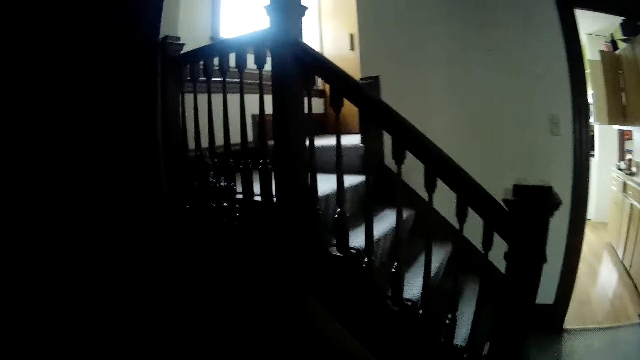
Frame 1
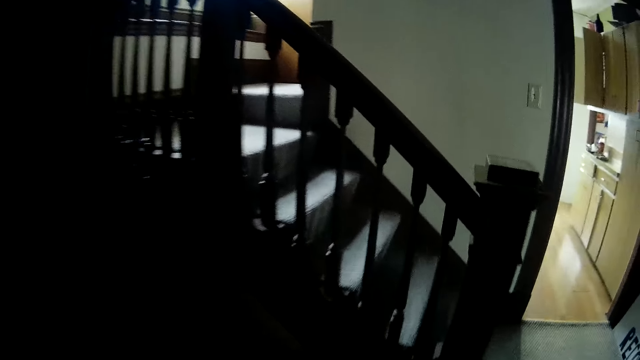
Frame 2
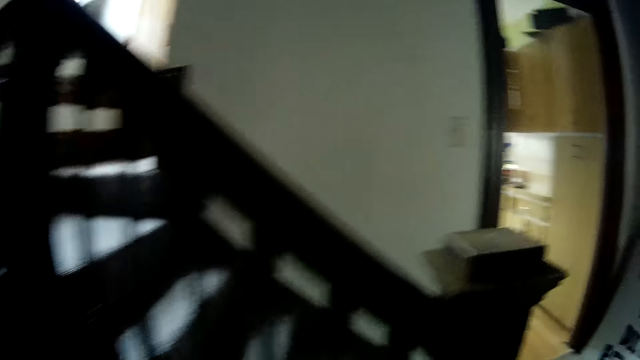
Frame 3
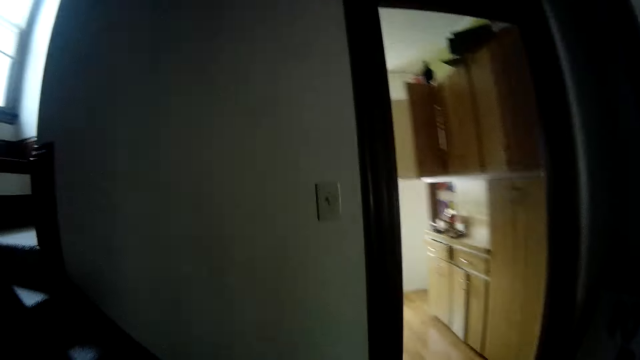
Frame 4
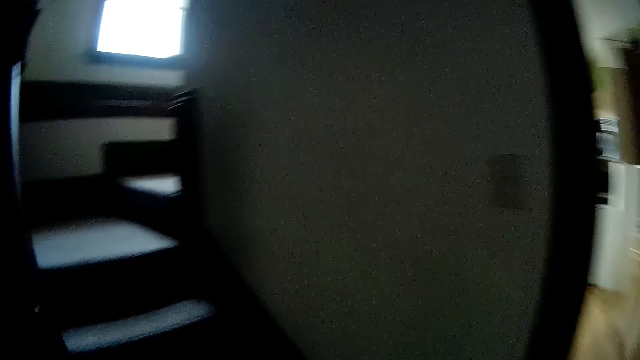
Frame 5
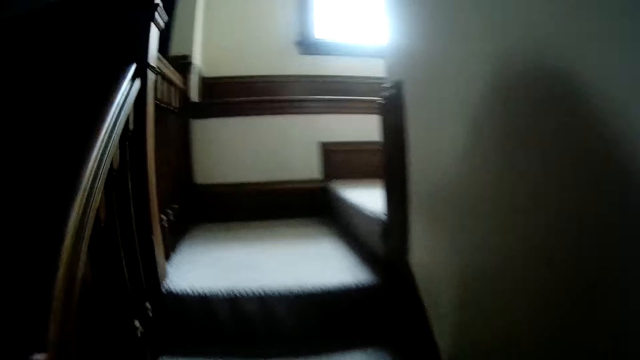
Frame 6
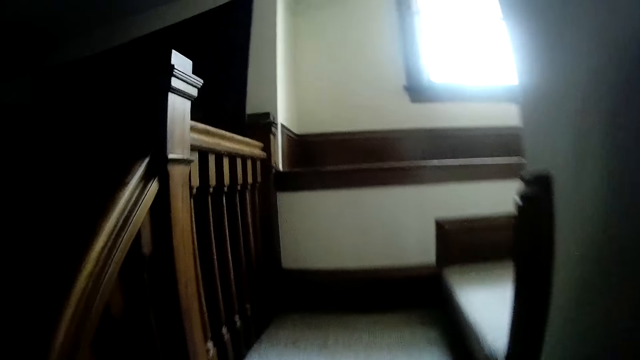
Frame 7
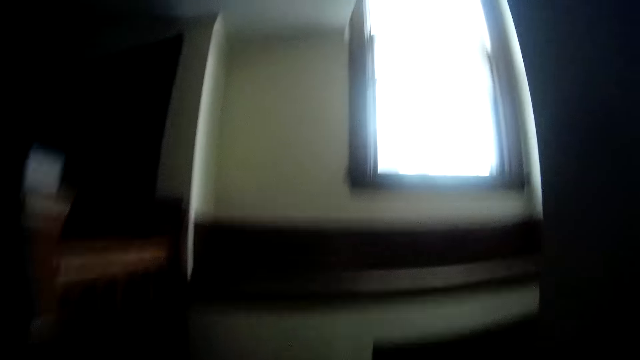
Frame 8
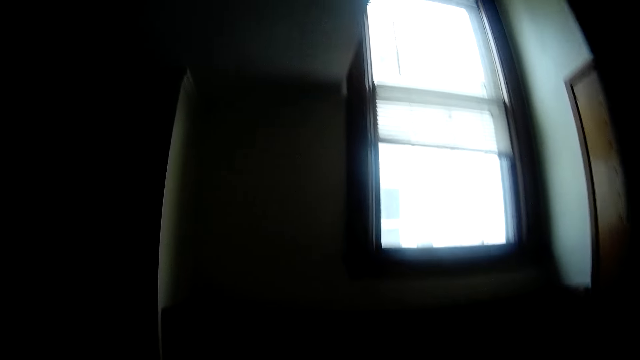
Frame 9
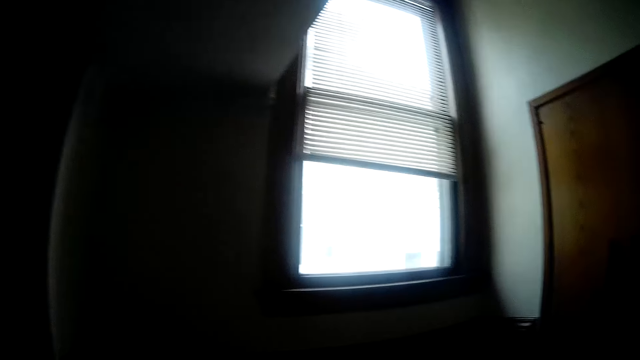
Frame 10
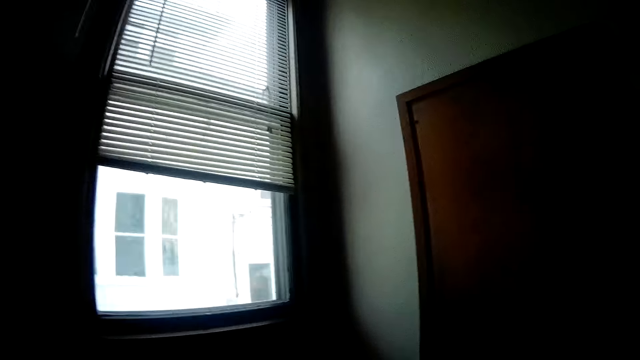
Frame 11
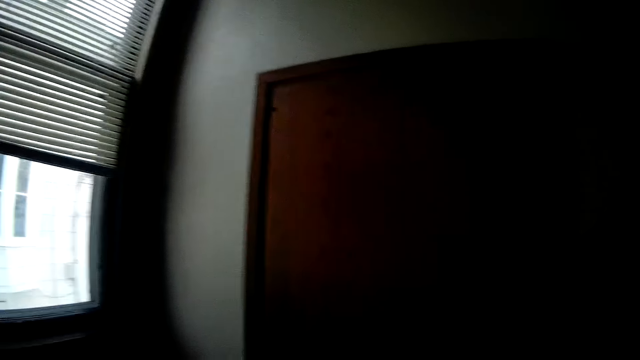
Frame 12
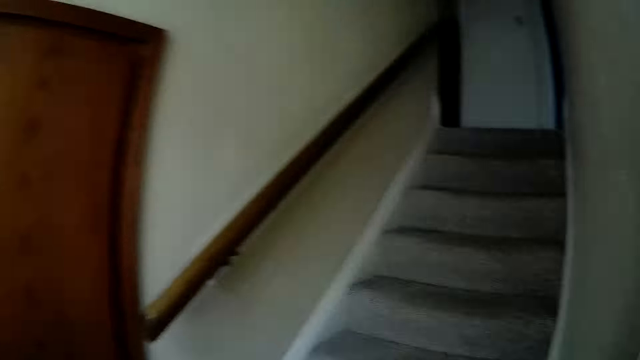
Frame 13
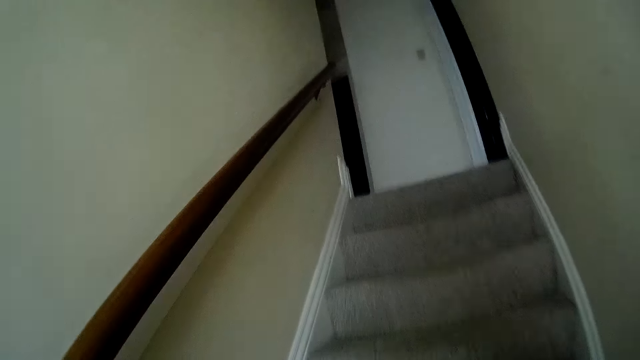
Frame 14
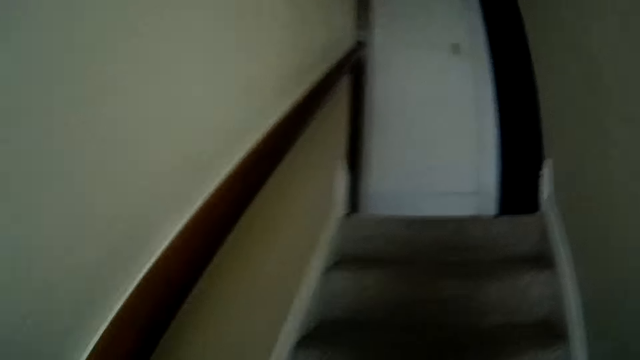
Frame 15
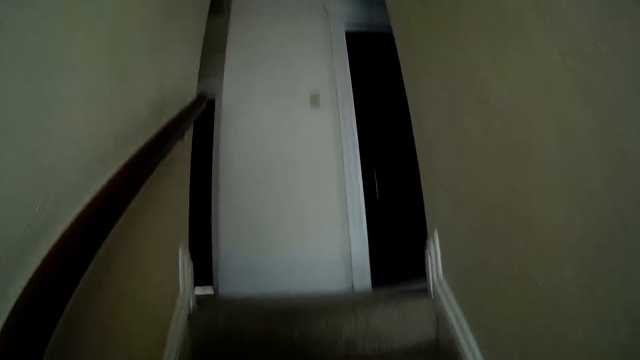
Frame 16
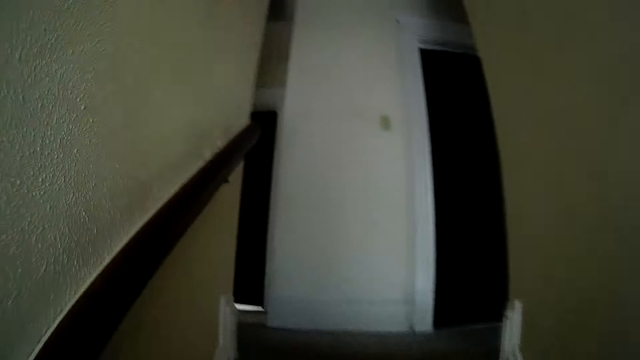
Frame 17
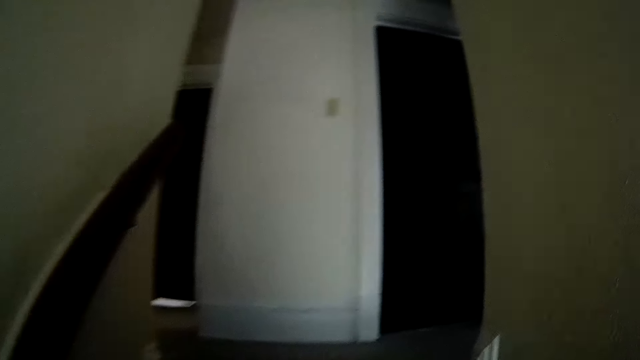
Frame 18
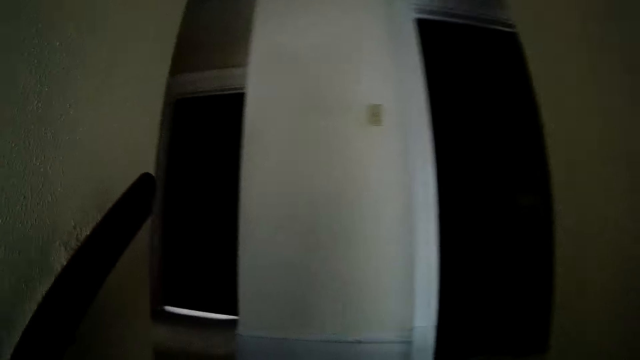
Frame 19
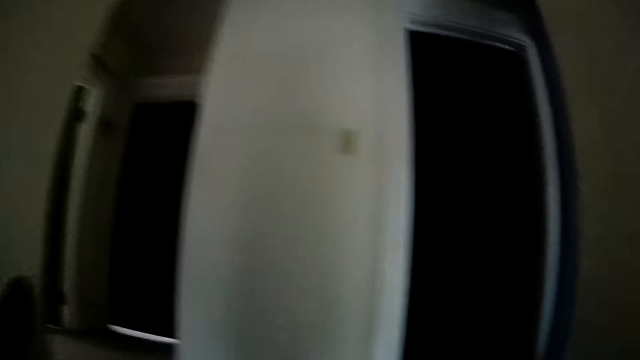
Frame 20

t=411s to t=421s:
The camera wearer walks around. They climb up the stairs.

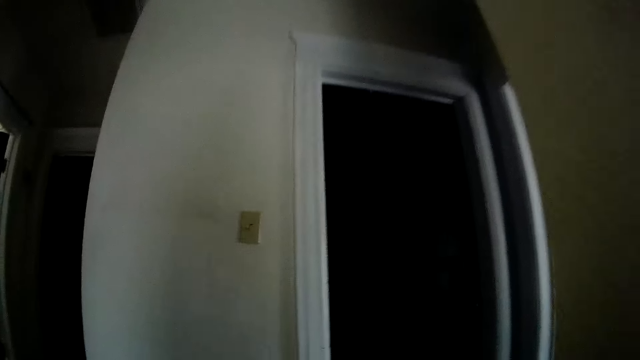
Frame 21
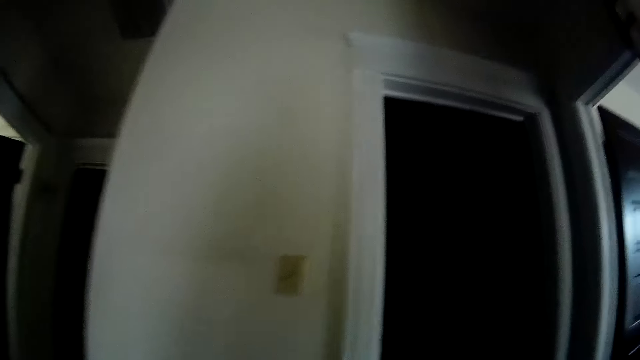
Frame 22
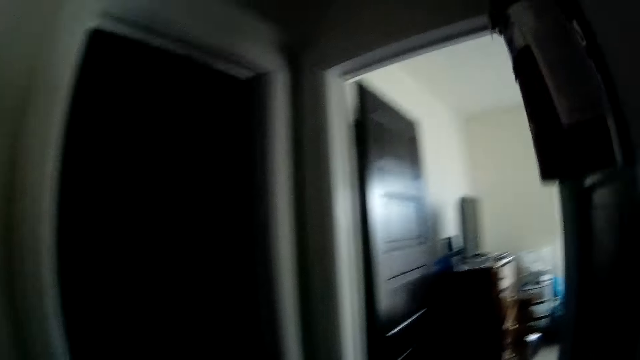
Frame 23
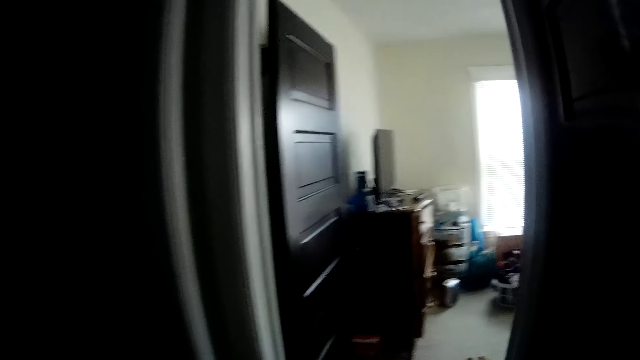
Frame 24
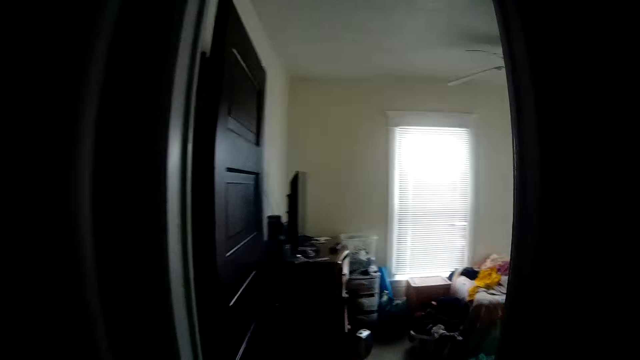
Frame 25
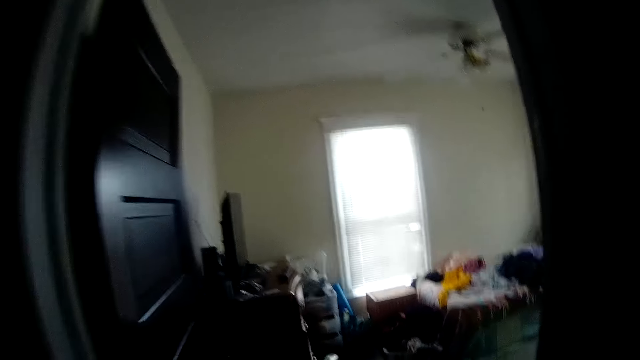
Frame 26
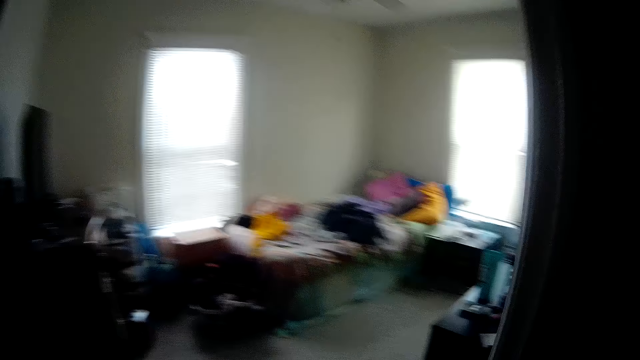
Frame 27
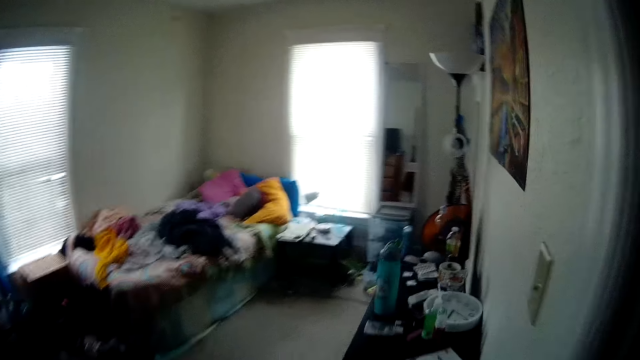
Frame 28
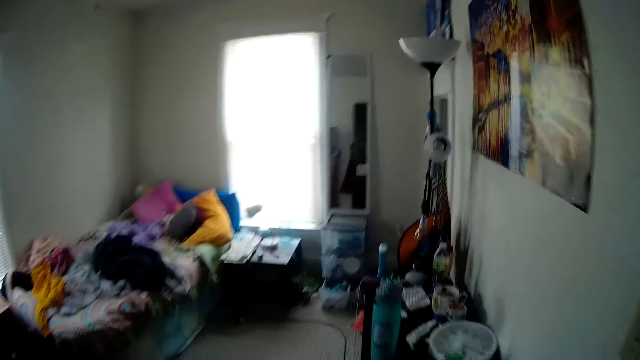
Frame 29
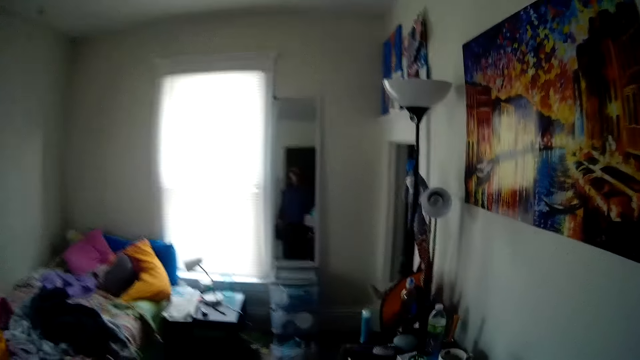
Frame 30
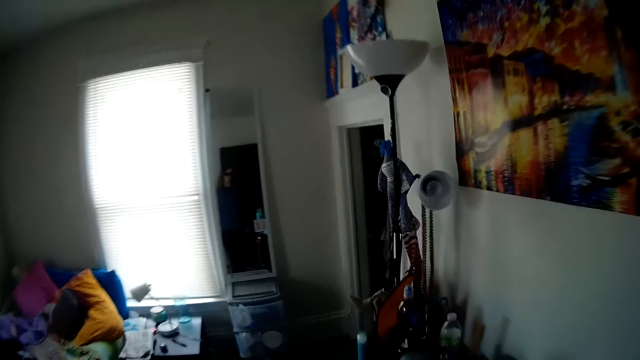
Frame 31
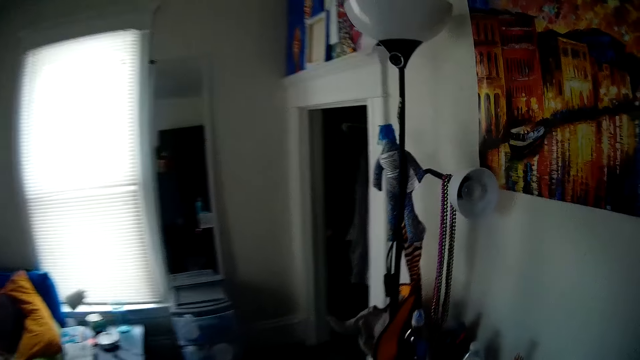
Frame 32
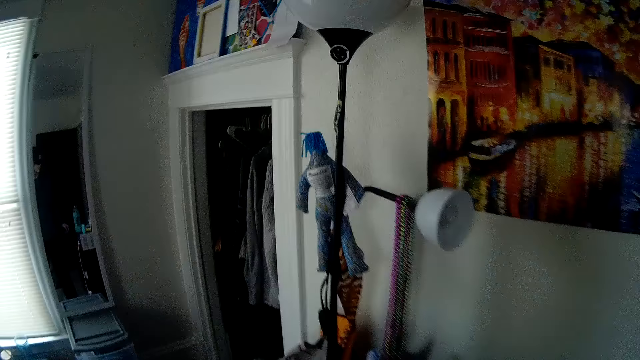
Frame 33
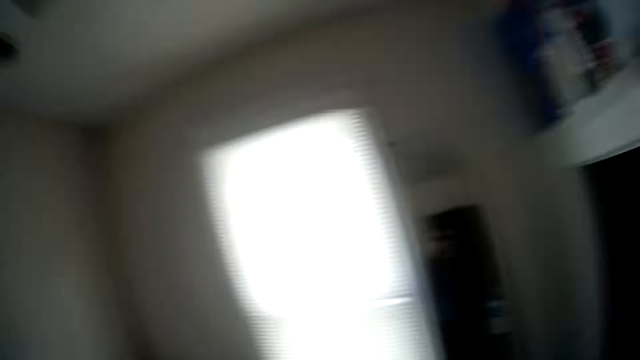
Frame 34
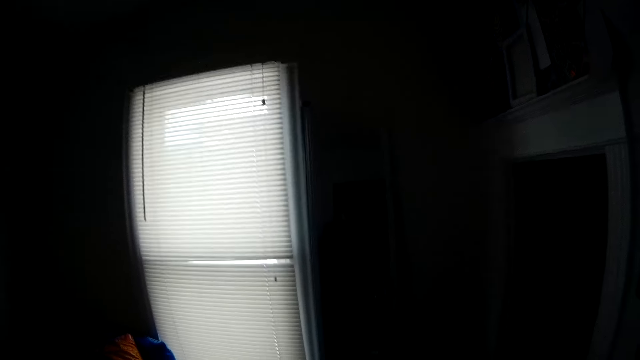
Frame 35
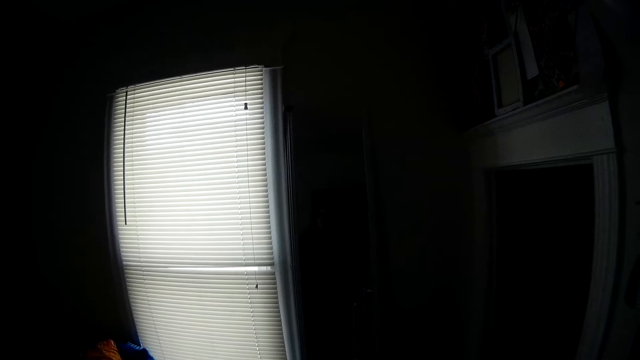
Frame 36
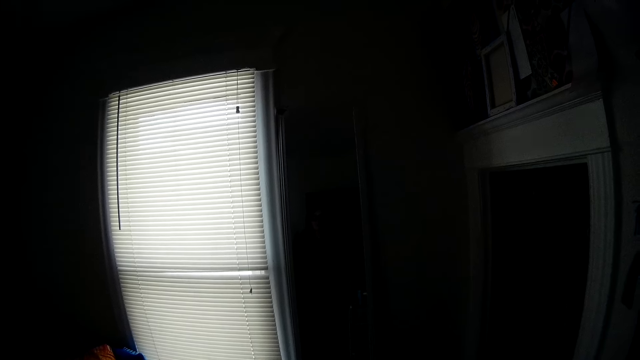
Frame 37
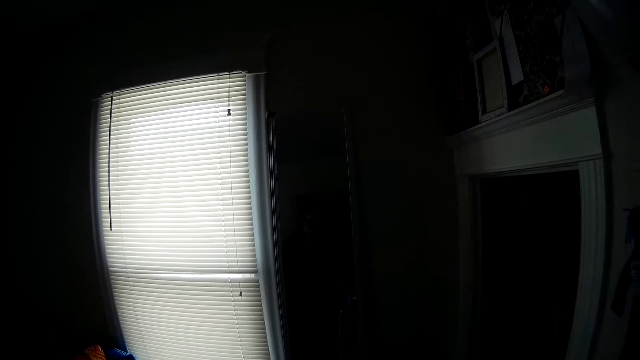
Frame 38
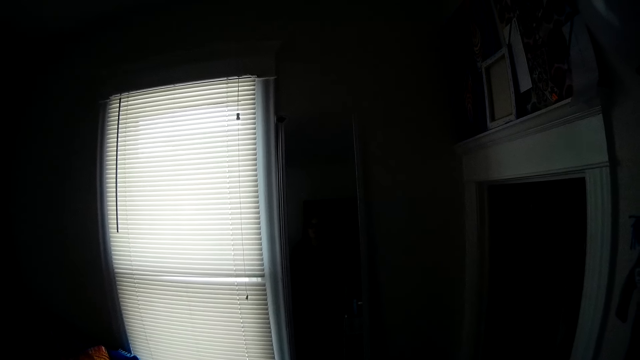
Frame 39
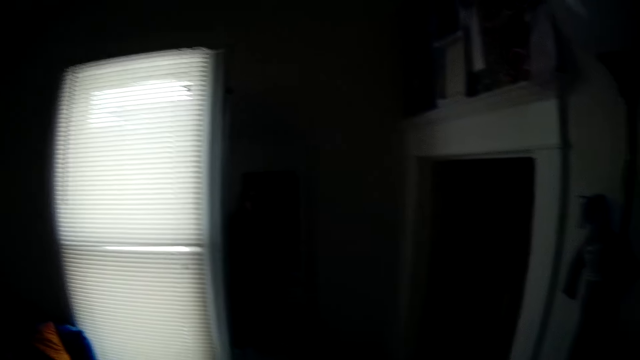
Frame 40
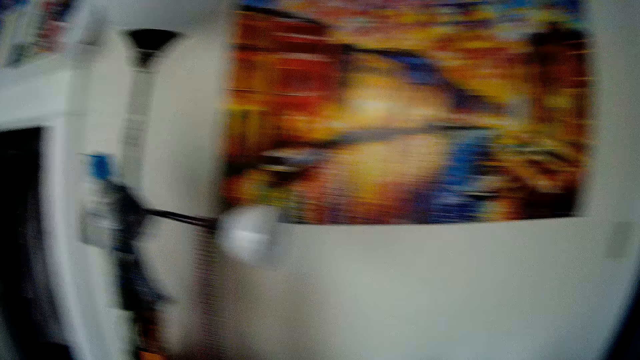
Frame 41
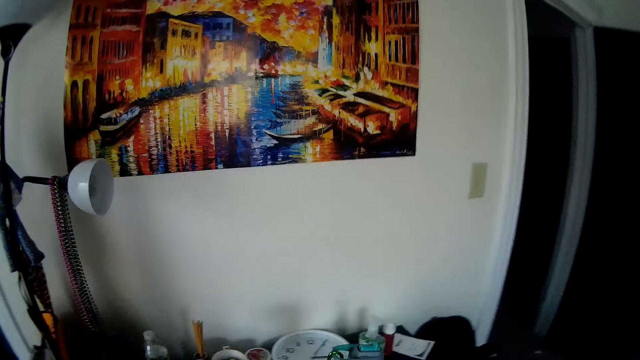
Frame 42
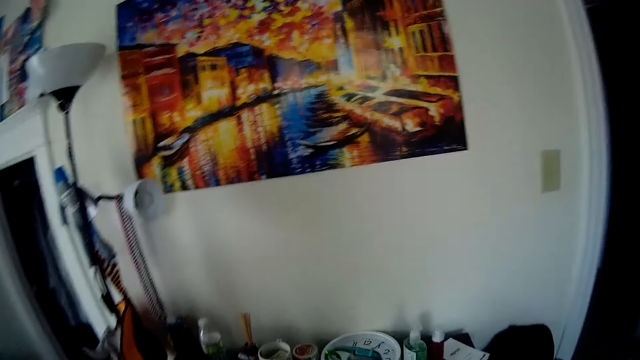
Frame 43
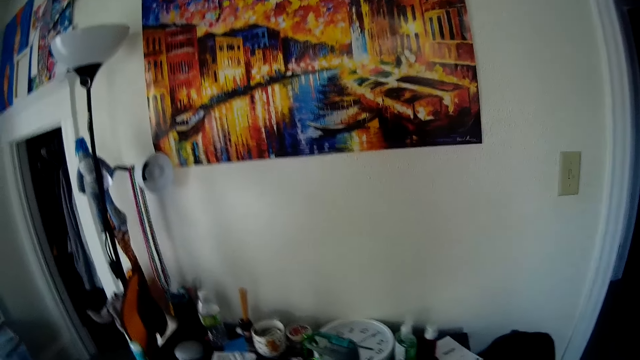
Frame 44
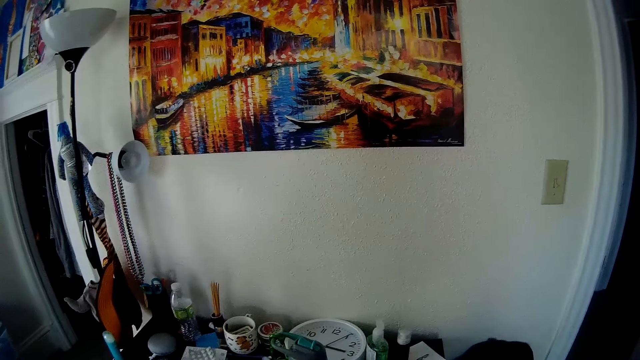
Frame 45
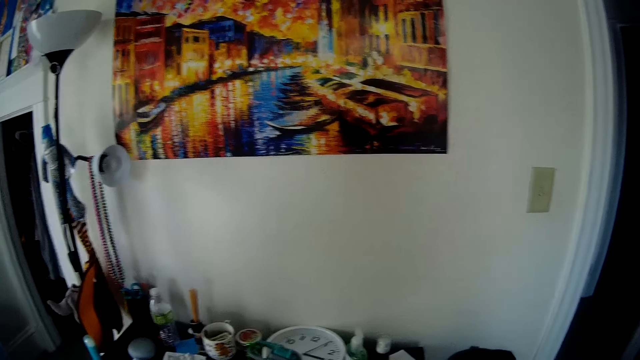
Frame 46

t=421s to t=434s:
The camera wearer walks into a bedroom.
